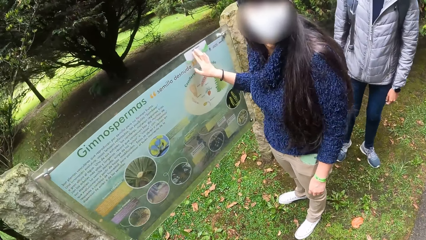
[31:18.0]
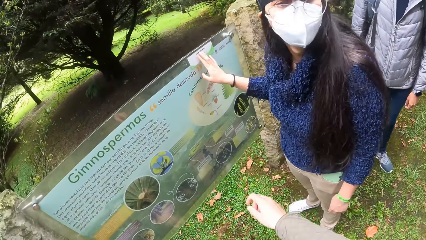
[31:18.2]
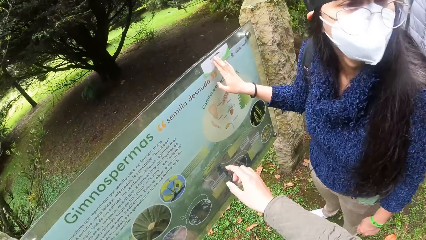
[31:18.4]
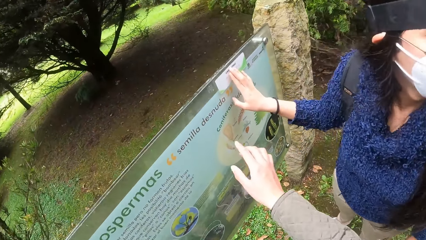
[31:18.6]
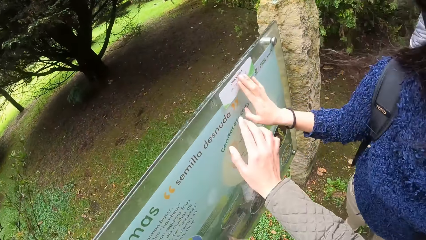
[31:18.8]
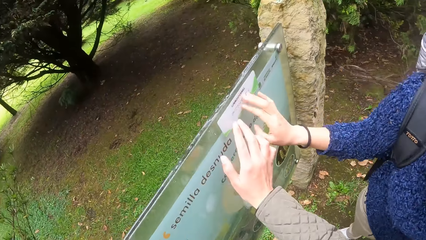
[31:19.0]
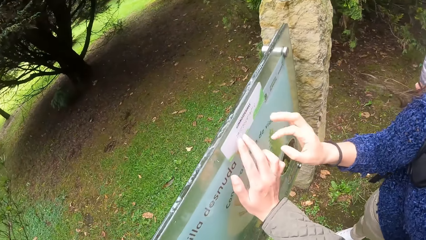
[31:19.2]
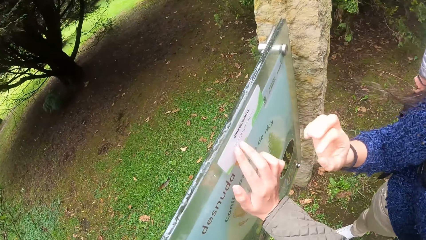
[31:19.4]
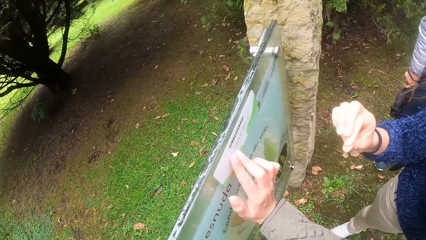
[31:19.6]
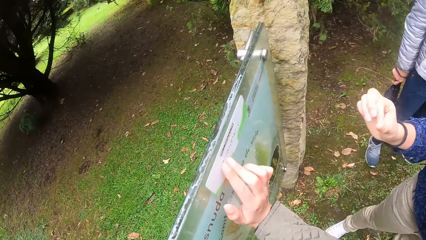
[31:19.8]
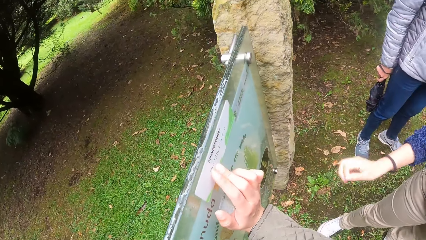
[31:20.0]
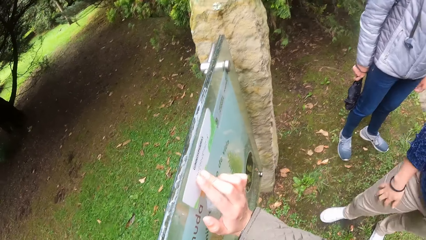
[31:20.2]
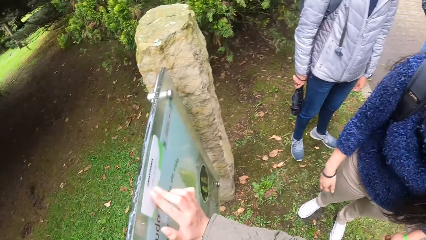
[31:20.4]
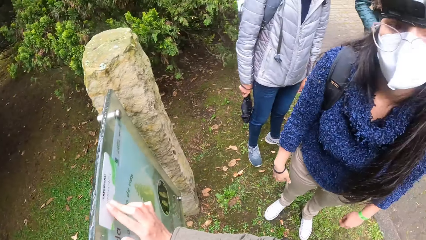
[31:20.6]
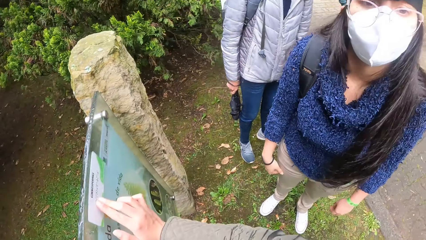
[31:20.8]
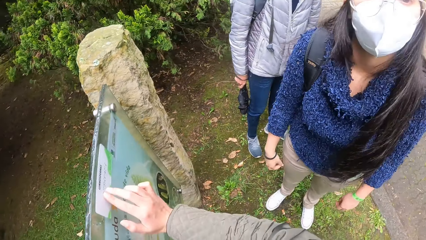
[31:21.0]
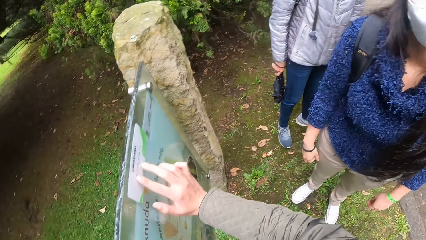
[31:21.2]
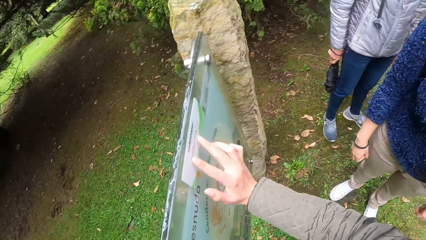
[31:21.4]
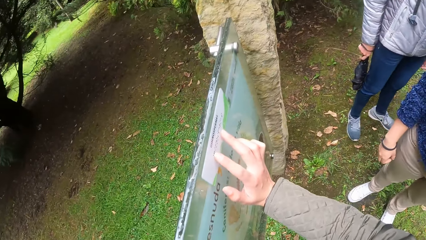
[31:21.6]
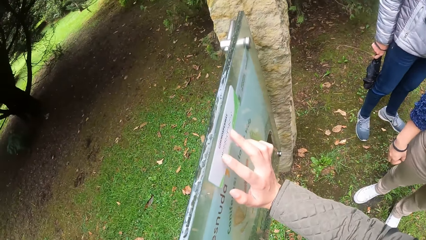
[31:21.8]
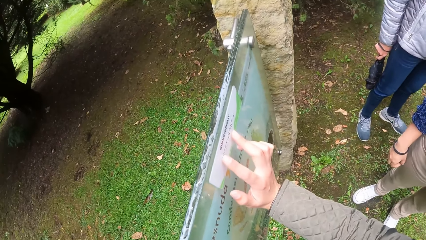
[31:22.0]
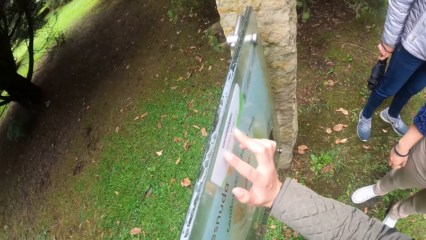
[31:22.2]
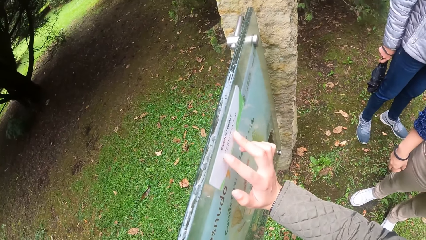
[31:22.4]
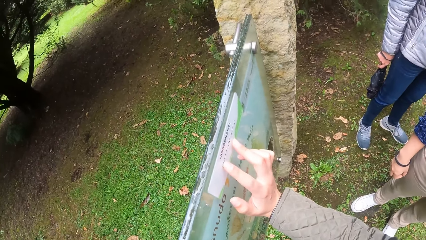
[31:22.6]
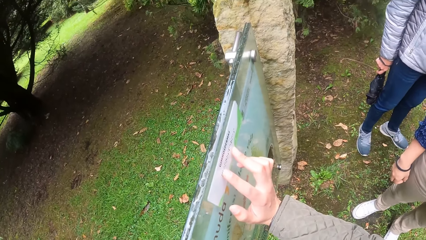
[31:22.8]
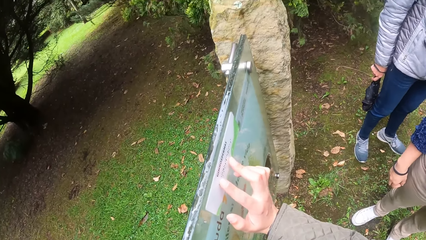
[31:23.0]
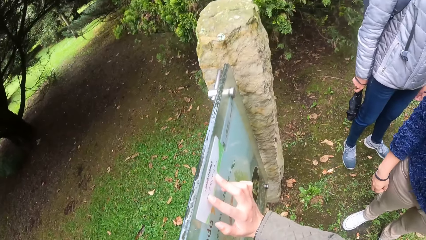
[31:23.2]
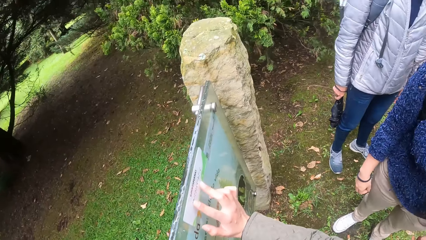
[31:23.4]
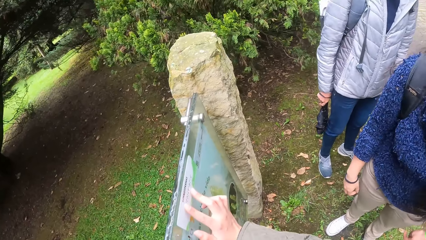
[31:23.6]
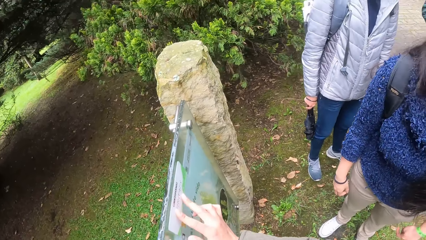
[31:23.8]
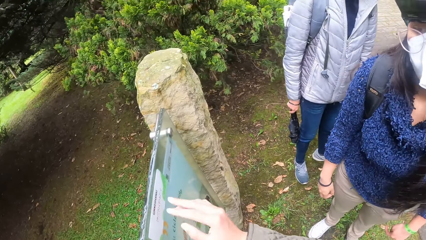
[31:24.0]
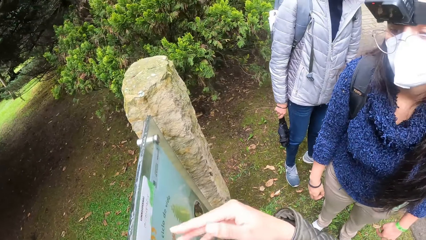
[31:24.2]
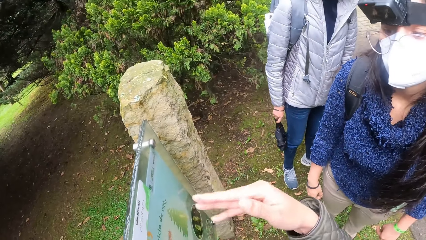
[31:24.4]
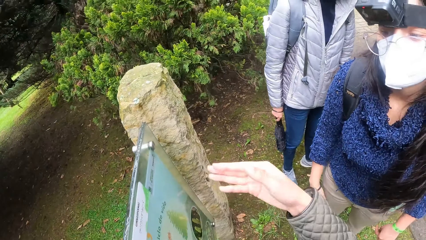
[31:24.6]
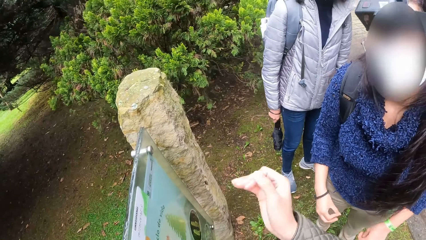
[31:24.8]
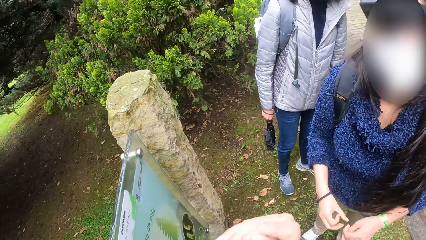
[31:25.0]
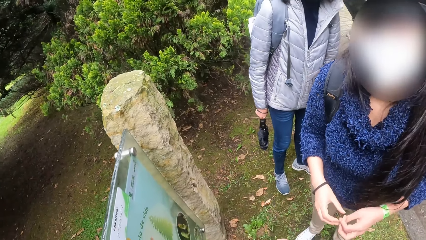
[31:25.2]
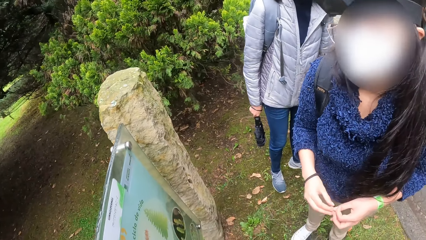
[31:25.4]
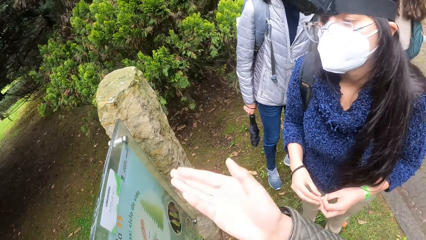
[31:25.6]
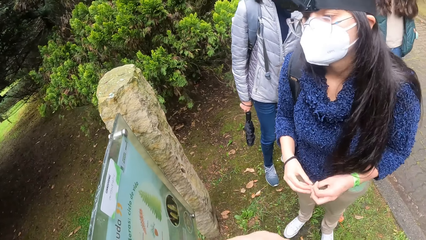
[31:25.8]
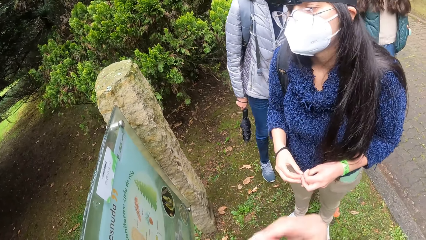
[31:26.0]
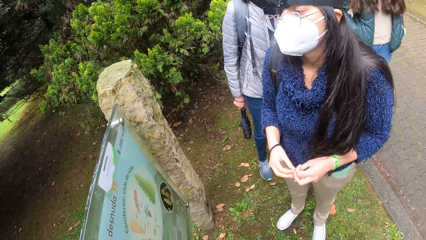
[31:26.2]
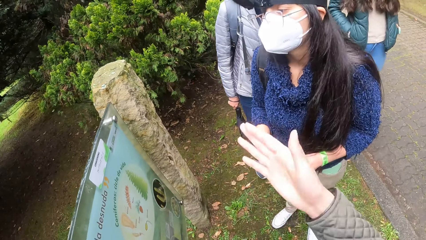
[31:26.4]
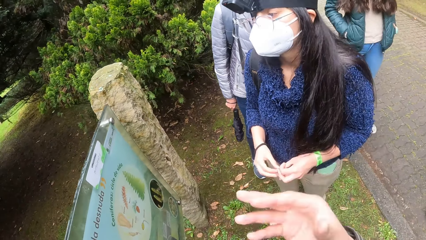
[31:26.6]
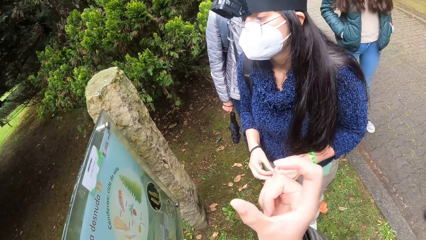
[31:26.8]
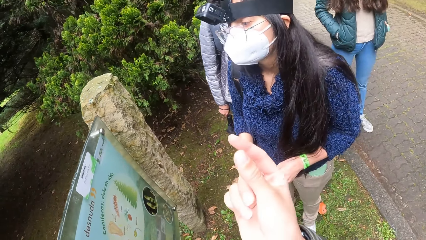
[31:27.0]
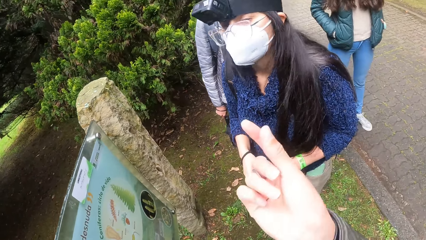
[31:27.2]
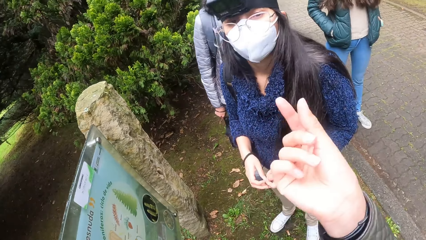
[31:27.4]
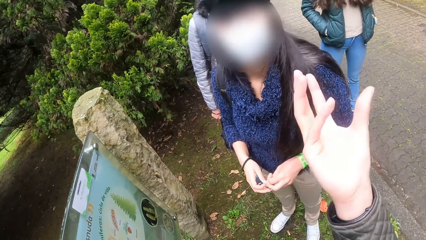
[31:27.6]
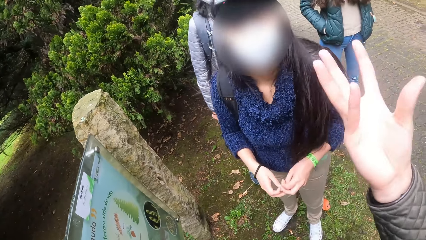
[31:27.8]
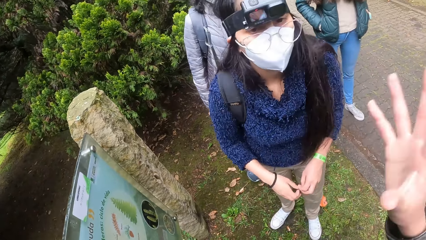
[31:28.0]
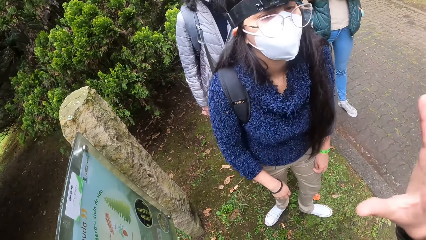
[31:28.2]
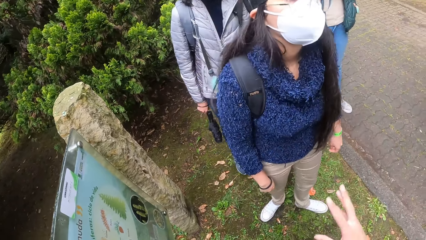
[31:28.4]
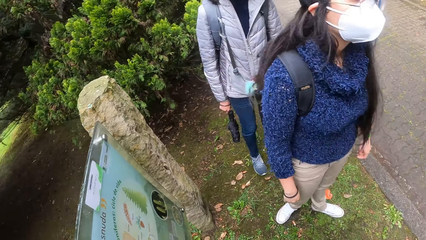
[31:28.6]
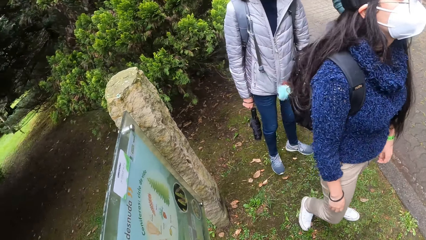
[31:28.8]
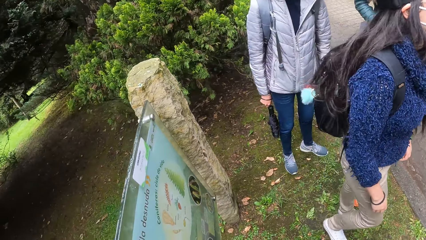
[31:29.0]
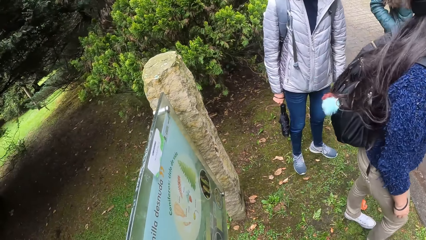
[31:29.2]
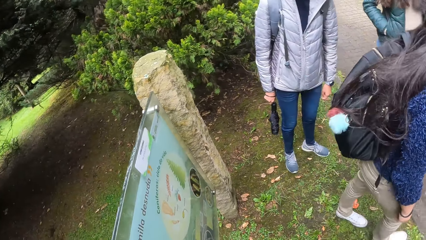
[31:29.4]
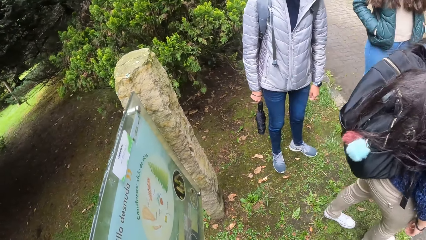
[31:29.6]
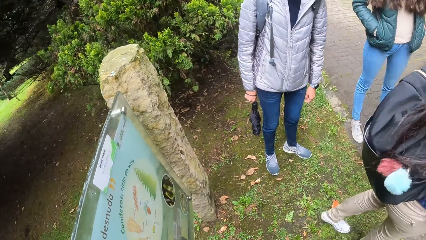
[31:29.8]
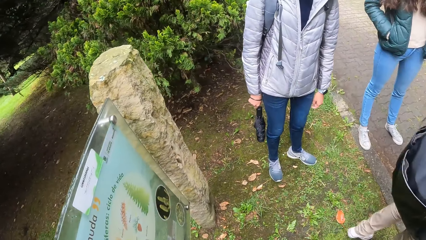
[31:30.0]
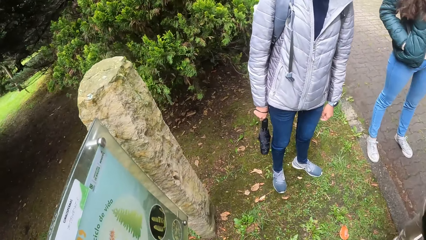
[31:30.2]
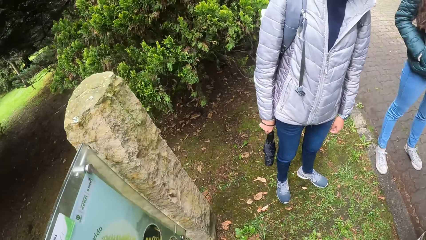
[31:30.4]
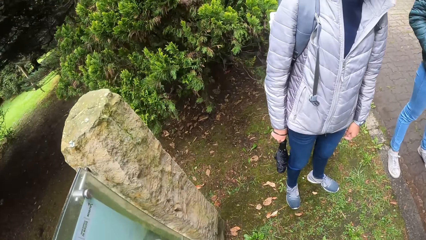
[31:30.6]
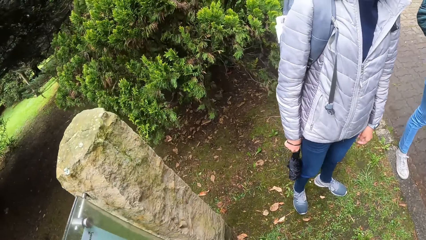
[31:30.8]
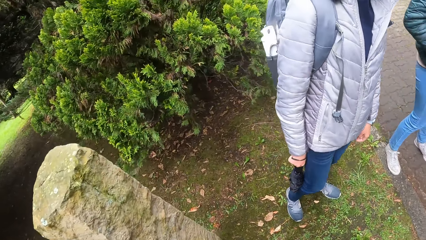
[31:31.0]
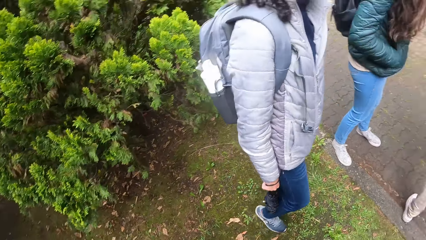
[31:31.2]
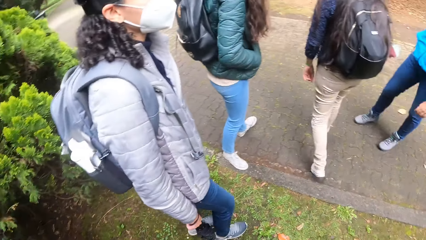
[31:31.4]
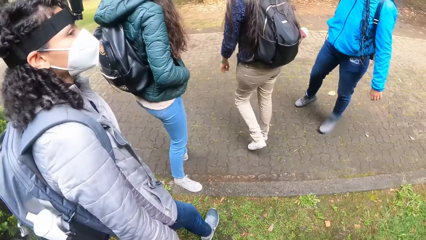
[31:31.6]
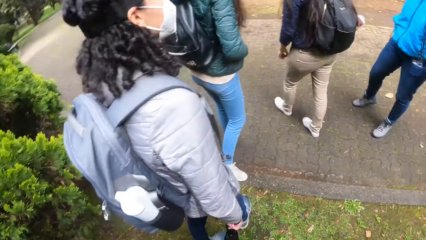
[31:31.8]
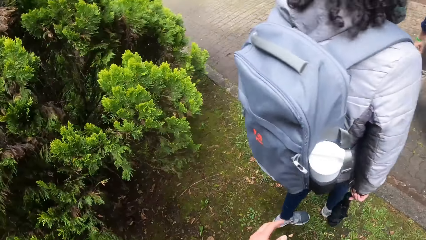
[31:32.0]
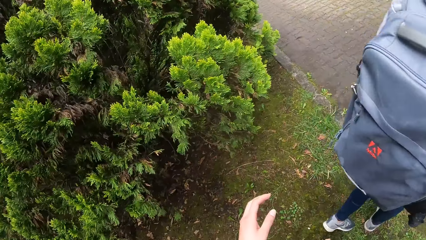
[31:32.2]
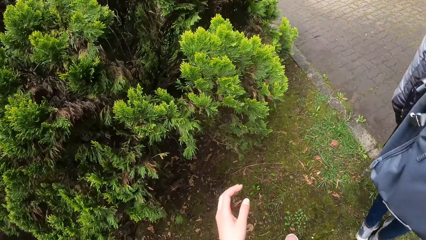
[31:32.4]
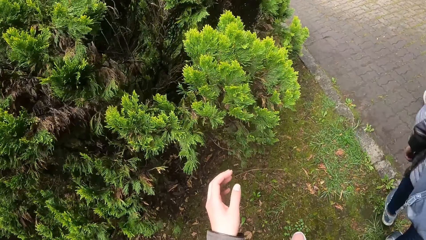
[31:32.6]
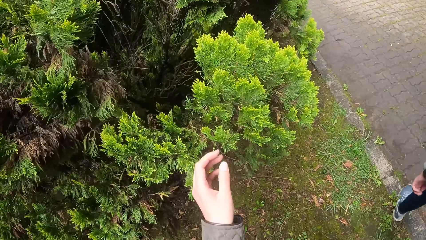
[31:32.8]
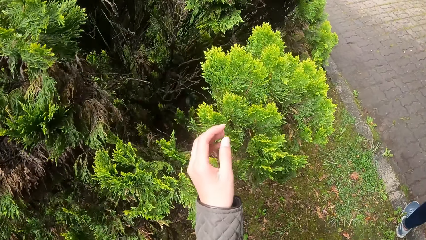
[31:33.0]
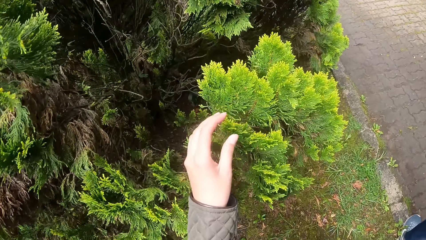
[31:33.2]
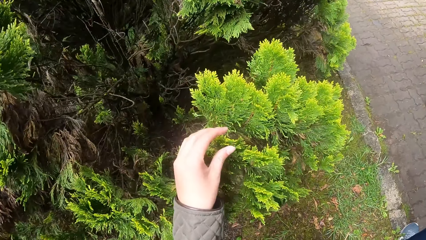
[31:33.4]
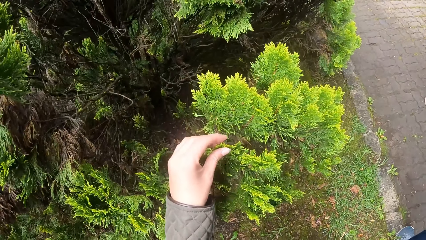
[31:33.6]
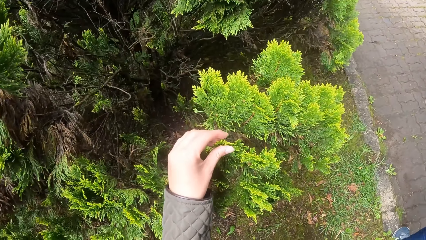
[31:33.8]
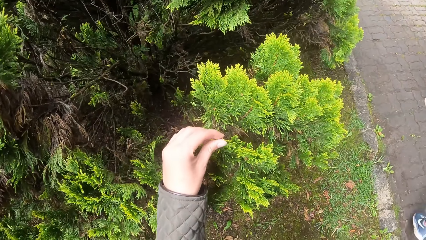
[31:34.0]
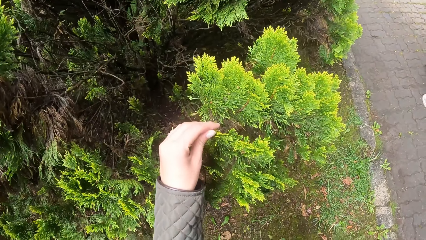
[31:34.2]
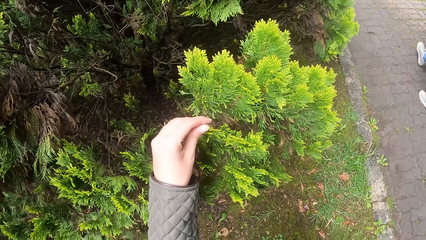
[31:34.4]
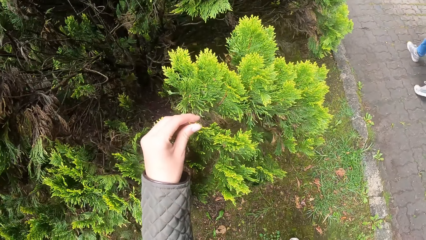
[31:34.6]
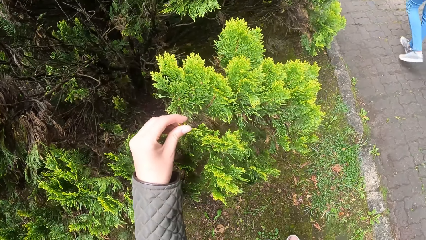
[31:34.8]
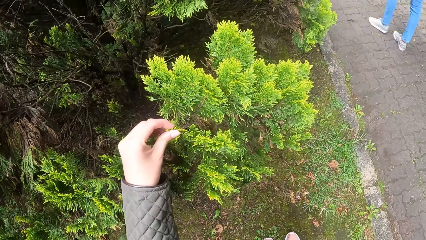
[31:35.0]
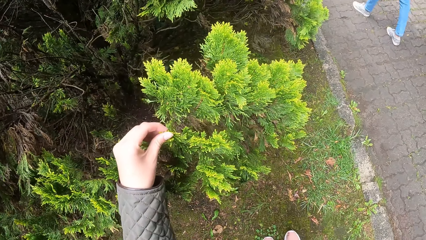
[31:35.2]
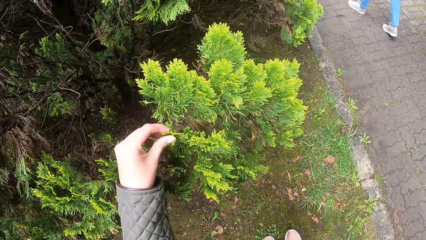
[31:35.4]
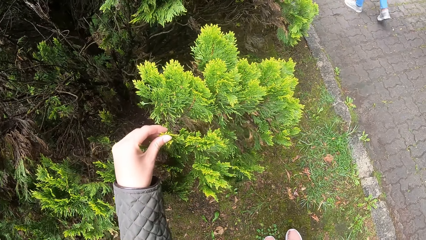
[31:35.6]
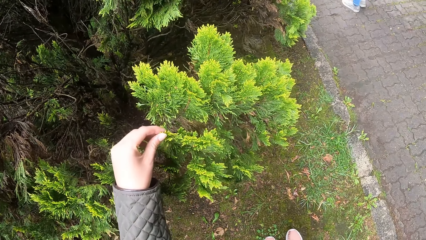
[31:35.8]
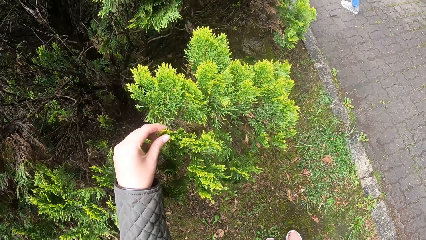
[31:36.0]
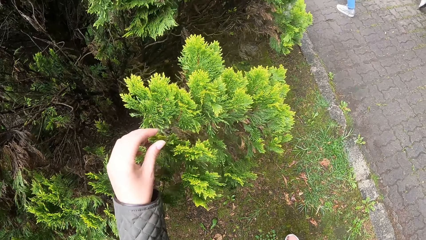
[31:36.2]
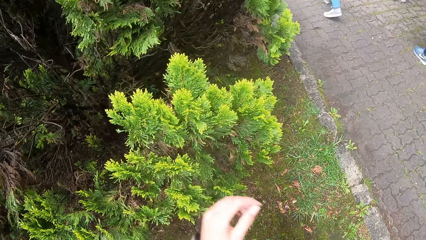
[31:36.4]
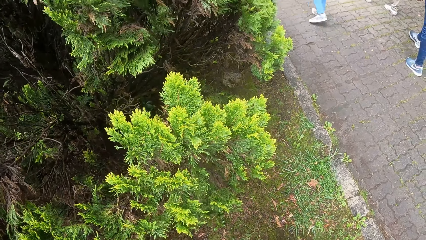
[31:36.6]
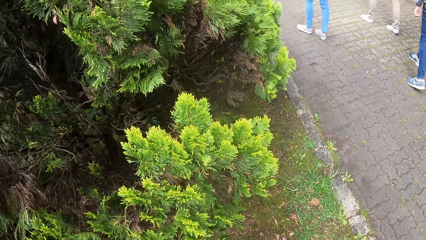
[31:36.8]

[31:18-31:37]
The camera wearer touches the board or sticker with her right hand. She interacts with the woman. The group of people walk along the path. The camera wearer touches a tree or the leaves with her left hand.
